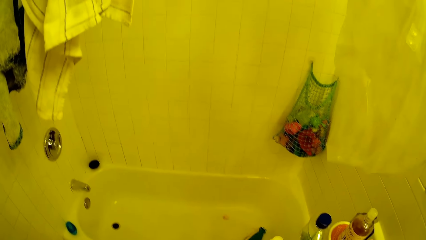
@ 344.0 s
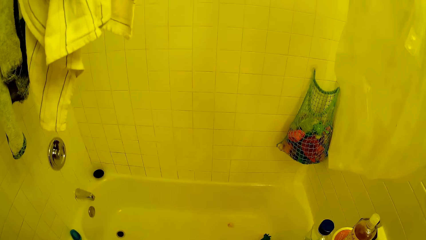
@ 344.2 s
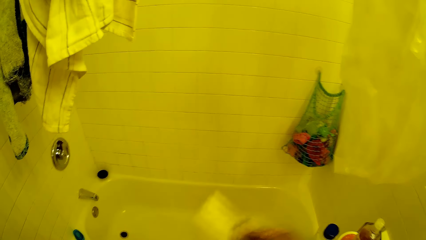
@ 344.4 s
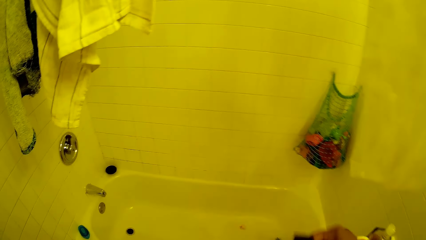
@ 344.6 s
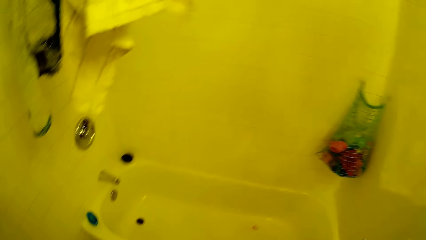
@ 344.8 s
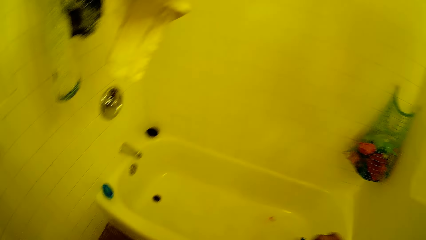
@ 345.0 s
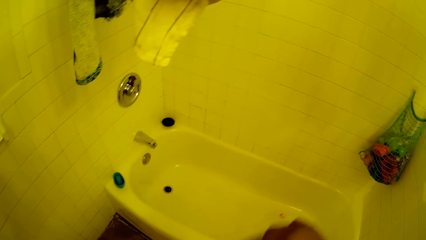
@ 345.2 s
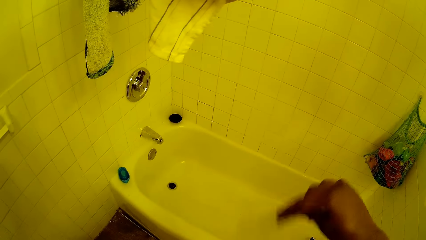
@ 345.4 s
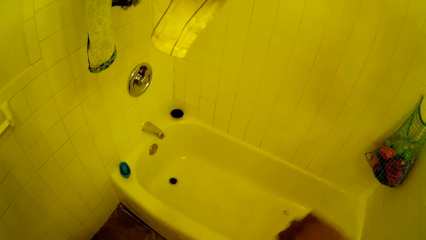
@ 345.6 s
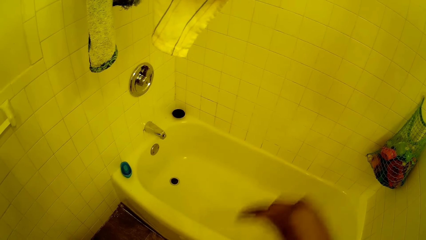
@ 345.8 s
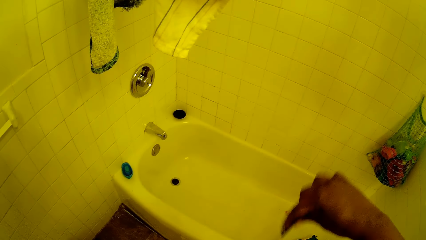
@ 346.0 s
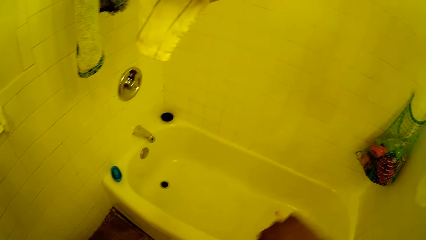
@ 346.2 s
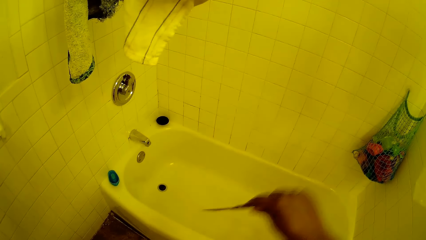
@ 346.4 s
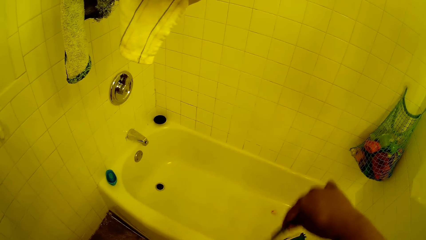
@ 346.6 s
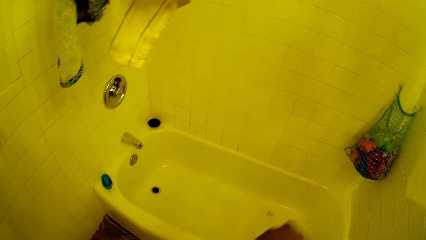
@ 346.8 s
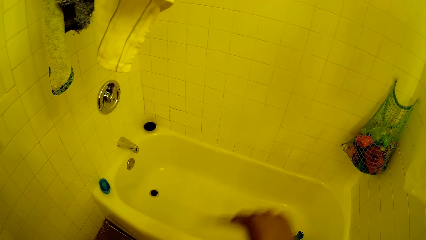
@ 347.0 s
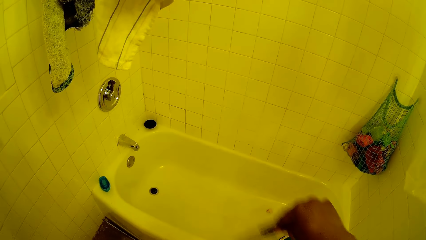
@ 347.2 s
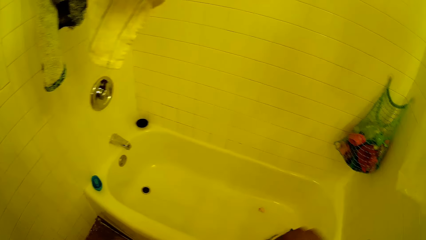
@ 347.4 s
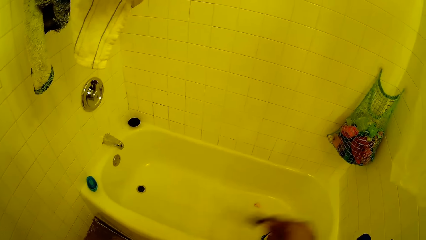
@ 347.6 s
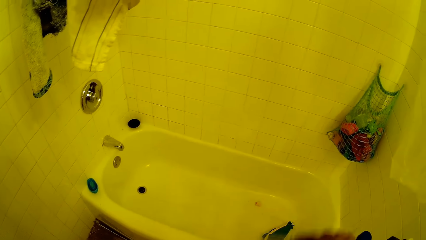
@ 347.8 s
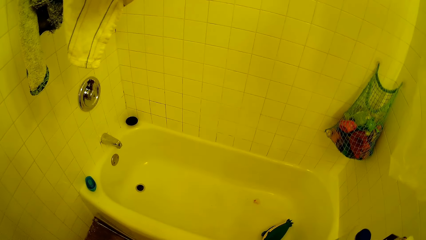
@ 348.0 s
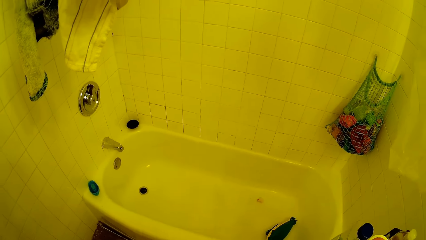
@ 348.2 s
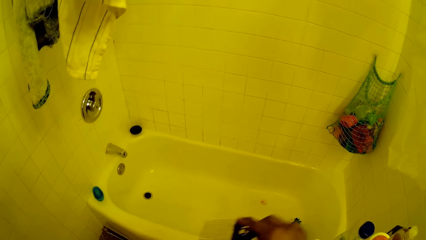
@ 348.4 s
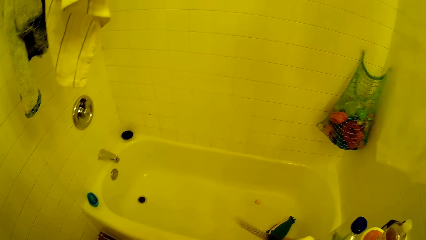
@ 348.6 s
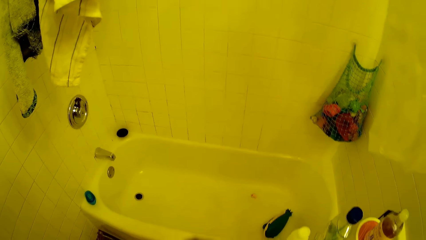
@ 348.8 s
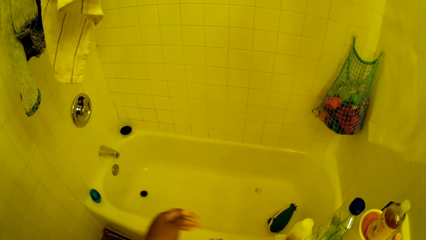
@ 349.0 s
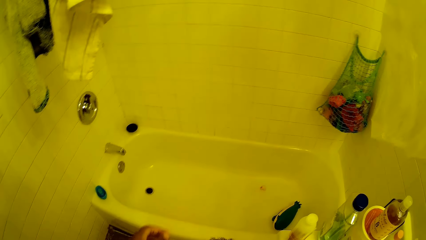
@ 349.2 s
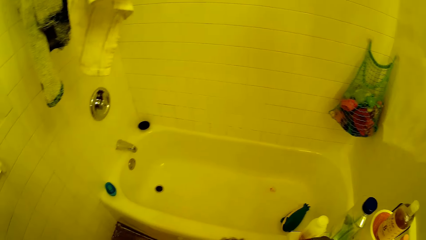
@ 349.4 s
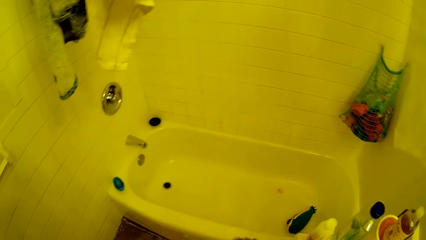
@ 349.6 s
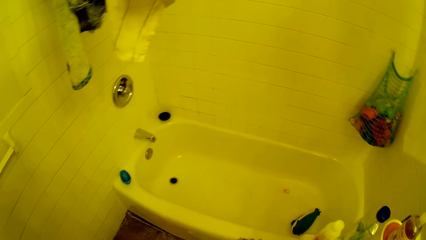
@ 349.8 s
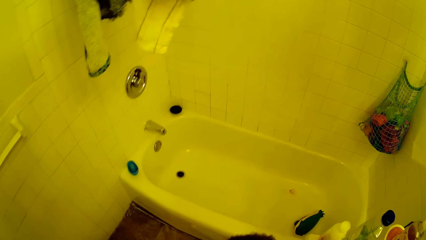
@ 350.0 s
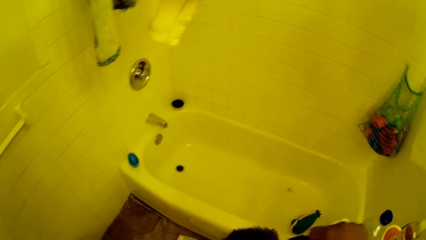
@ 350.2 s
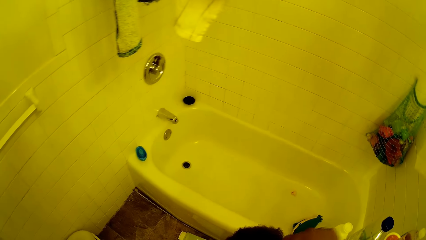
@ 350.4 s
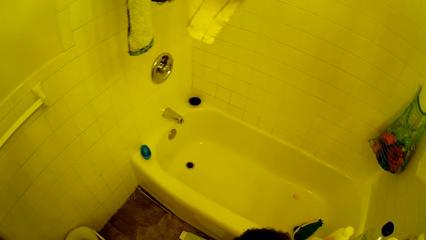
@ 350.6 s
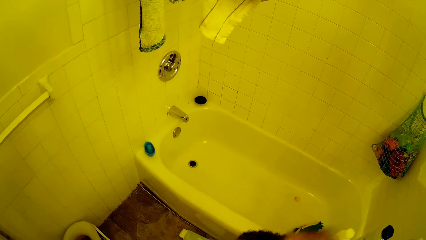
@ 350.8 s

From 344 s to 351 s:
The camera wearer converses with the baby. They comb the baby's hair.

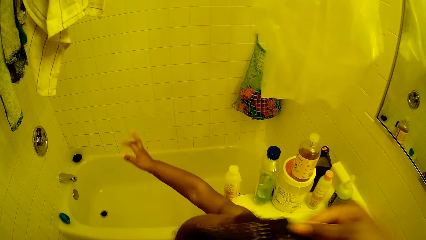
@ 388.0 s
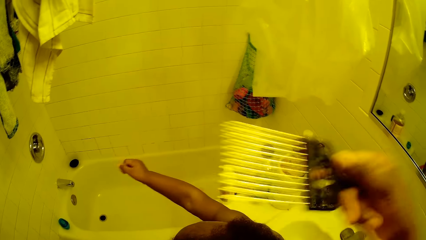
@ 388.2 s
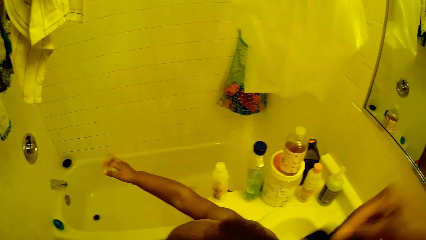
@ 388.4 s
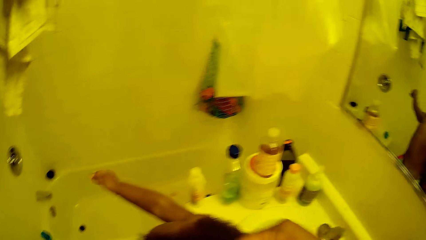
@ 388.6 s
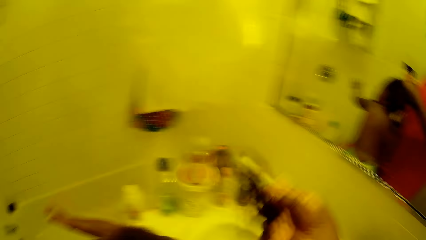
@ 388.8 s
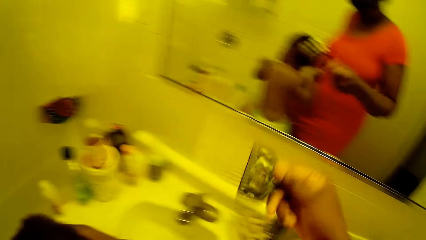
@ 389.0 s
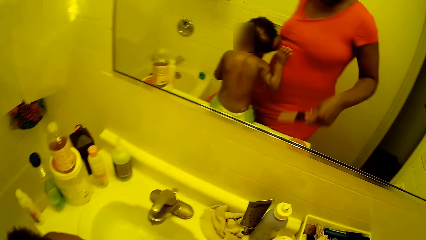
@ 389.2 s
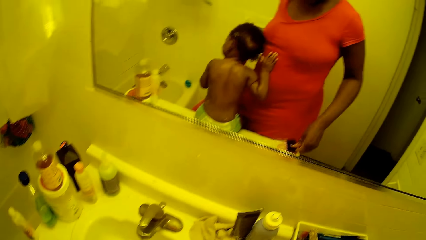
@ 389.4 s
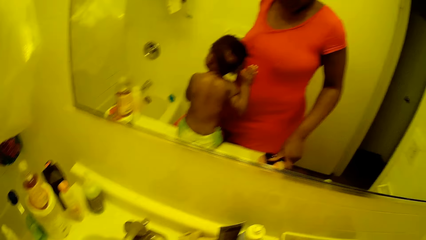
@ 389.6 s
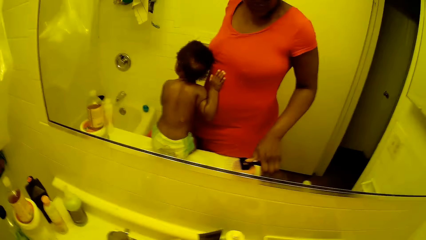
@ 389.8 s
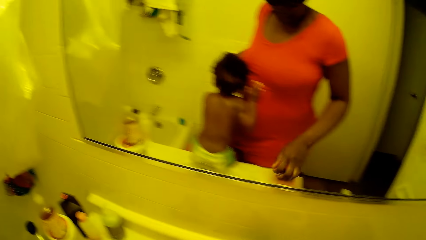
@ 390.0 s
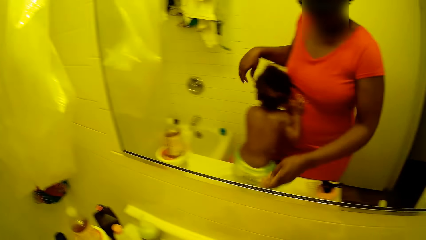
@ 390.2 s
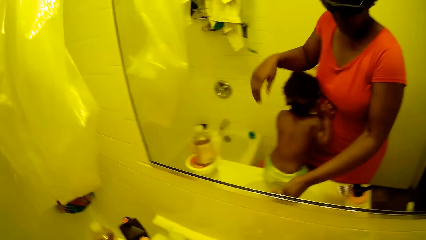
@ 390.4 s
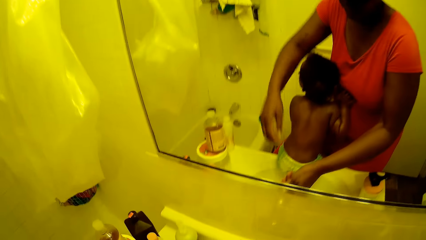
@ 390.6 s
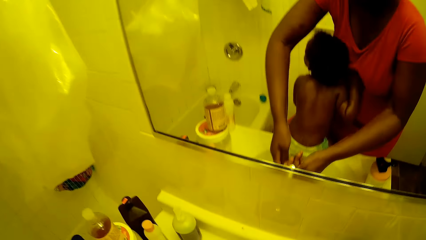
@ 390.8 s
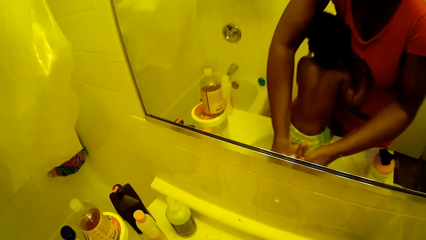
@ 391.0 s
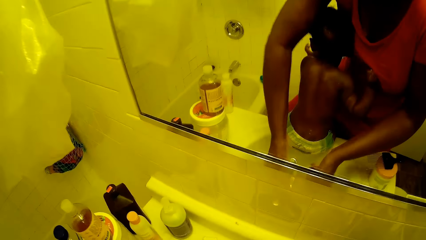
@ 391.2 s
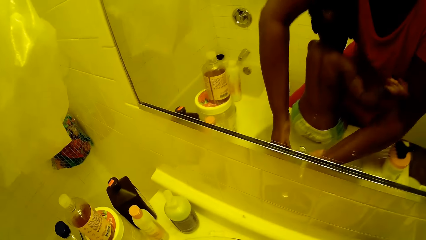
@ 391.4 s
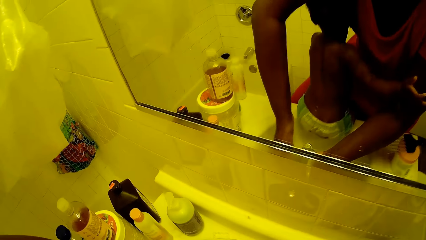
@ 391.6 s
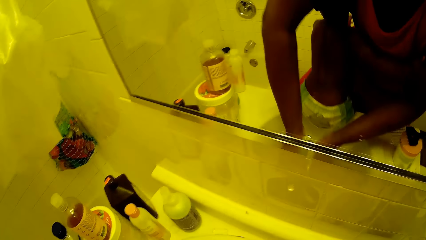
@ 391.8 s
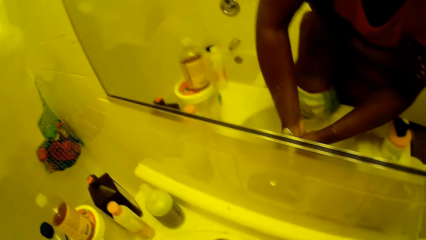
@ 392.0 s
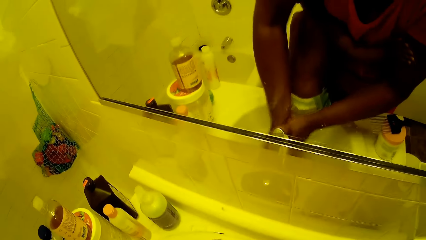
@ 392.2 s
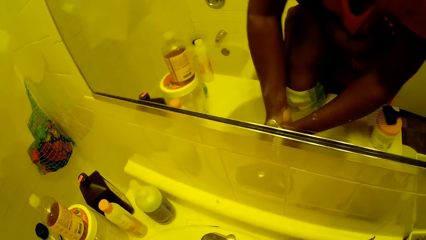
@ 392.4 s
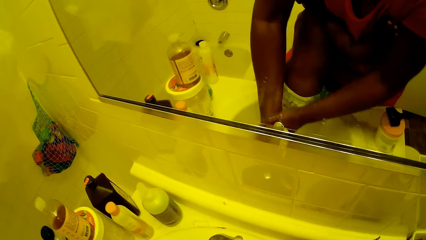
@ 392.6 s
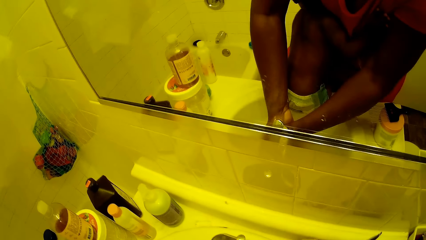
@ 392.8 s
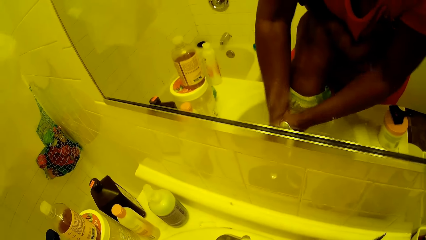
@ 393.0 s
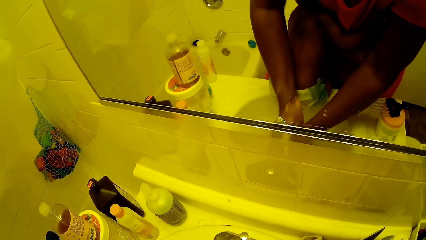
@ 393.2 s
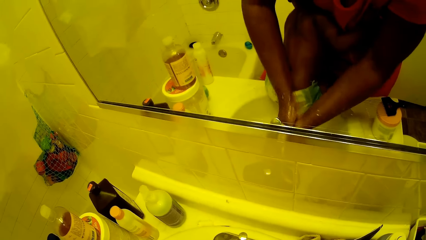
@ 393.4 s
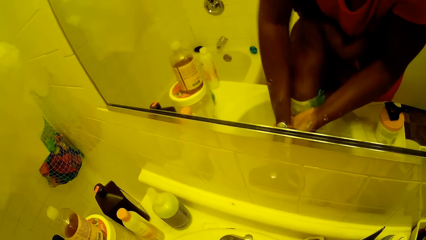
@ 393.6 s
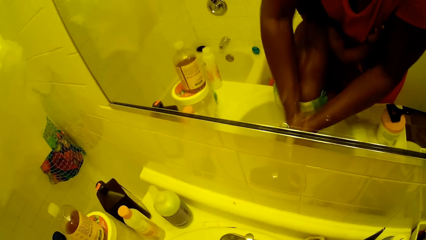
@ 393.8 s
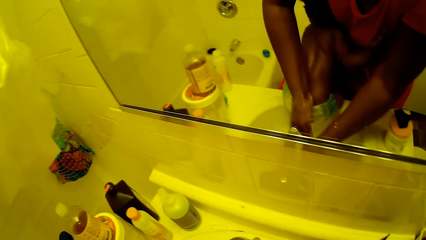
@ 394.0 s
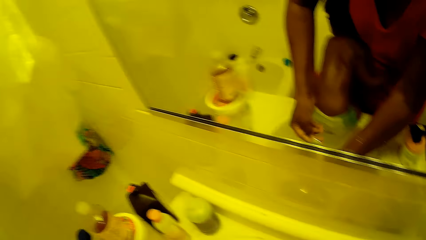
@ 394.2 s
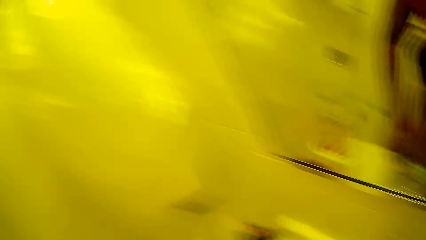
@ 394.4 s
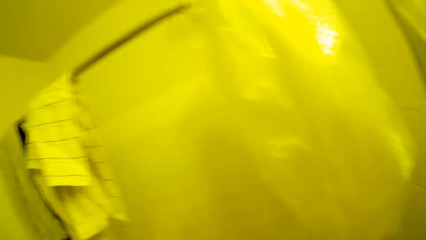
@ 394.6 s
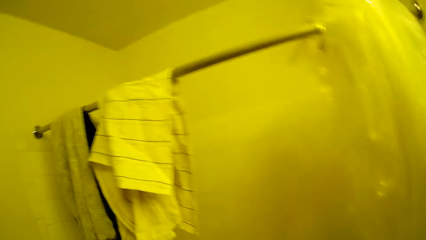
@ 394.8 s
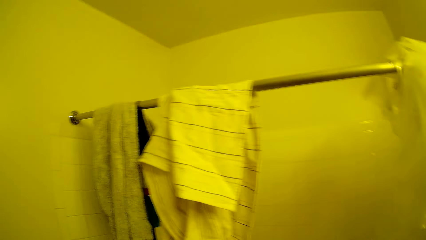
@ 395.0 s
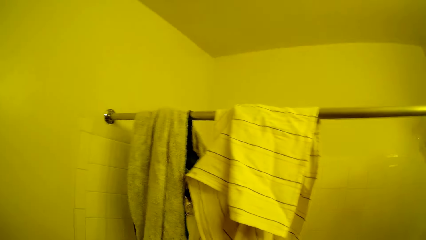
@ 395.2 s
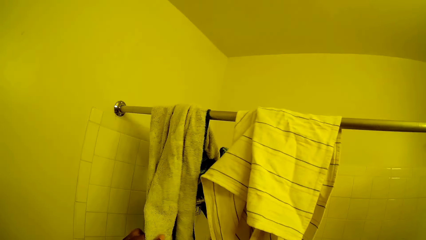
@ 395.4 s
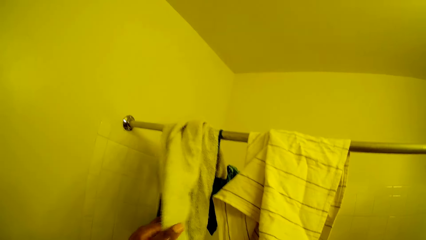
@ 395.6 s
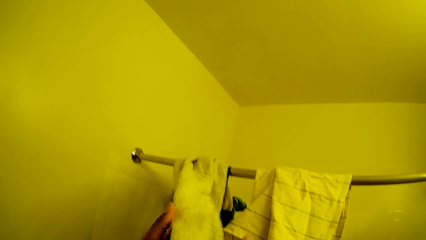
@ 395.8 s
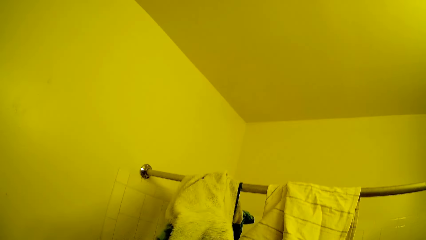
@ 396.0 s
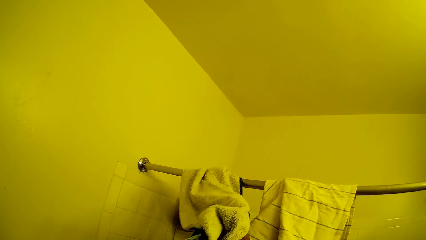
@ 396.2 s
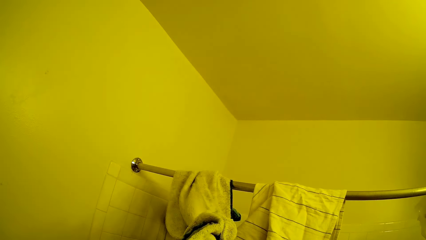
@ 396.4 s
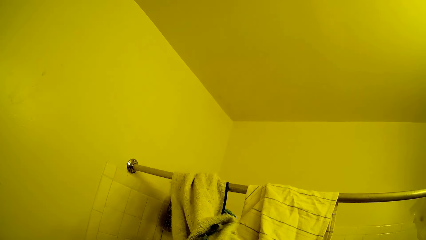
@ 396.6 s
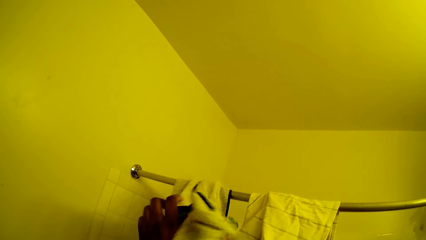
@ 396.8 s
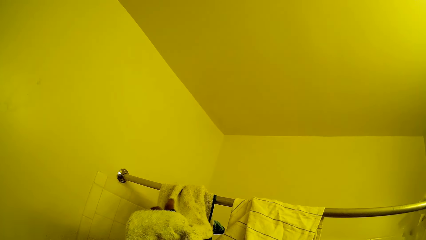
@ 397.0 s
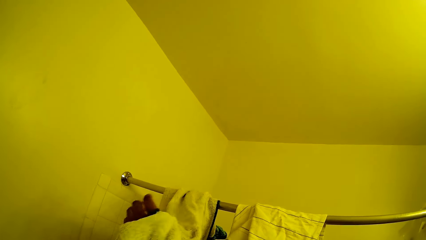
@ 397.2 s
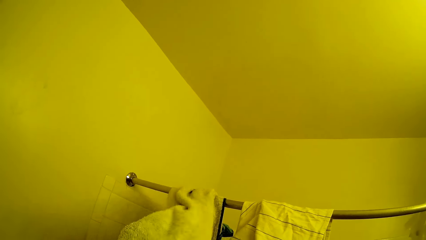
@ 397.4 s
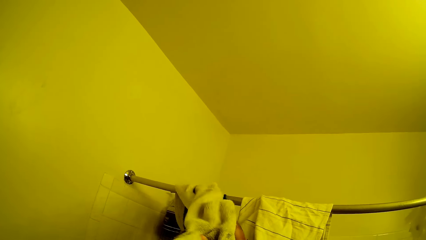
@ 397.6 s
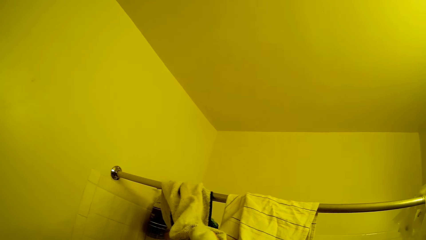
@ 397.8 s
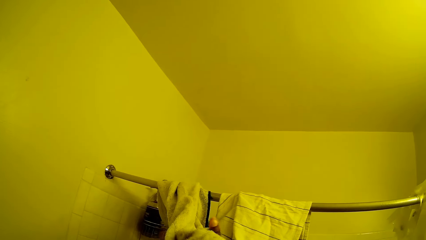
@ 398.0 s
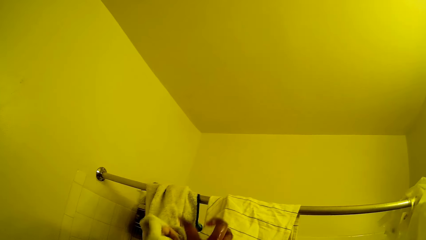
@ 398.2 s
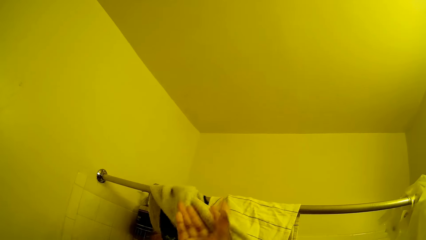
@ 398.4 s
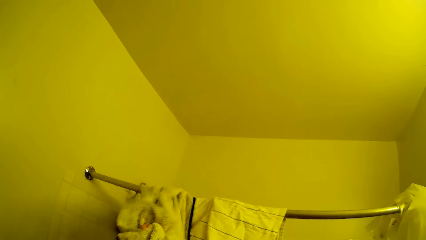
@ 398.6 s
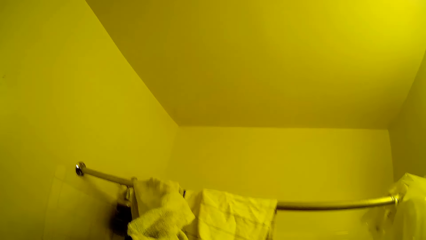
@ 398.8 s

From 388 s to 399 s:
The camera wearer drops the comb in her right hand on the sink top. She turns on the tap with her left hand. She washes both hands with water from the tap. She touches a towel on the hanger with her left hand. She picks up the towel. She cleans her hands with the towel.
